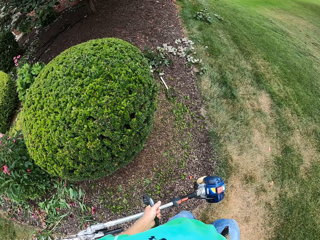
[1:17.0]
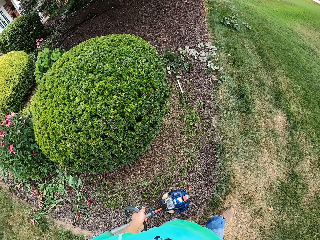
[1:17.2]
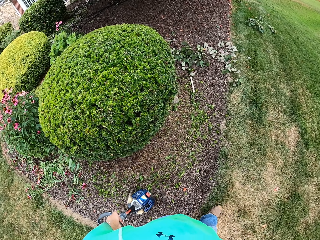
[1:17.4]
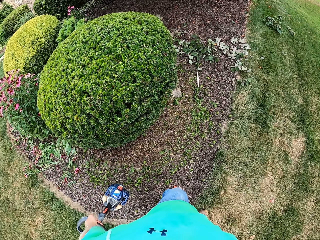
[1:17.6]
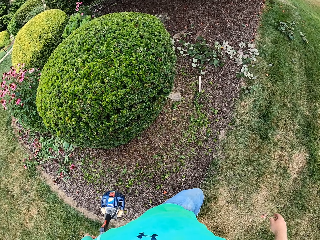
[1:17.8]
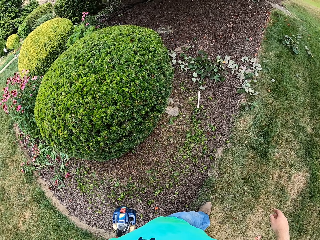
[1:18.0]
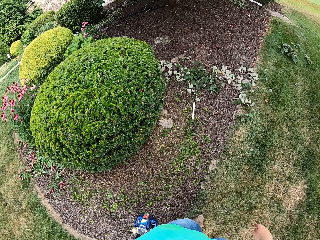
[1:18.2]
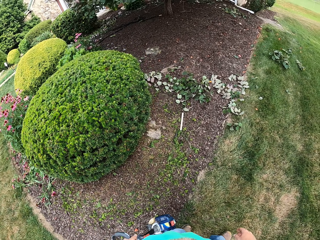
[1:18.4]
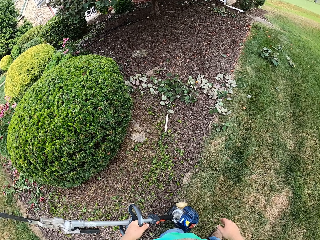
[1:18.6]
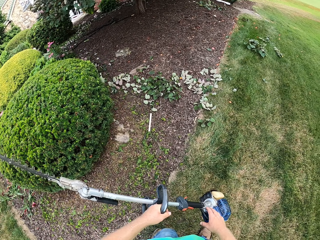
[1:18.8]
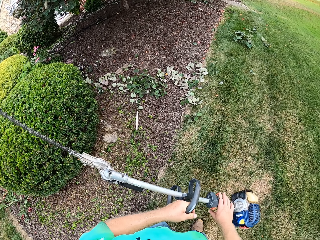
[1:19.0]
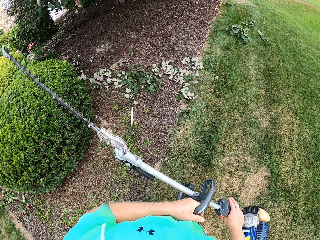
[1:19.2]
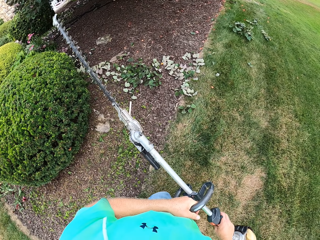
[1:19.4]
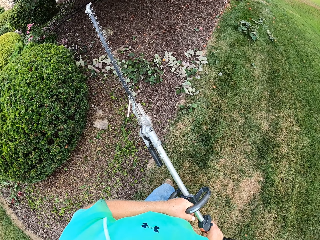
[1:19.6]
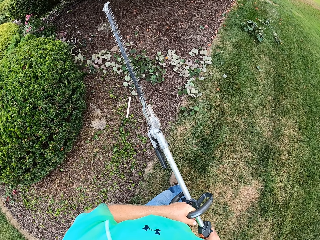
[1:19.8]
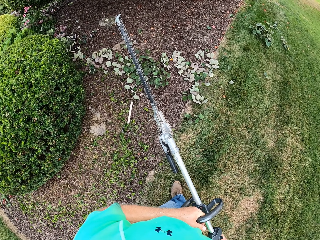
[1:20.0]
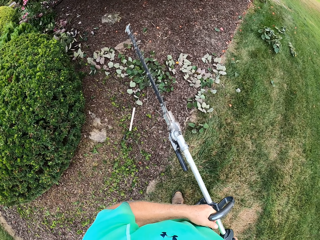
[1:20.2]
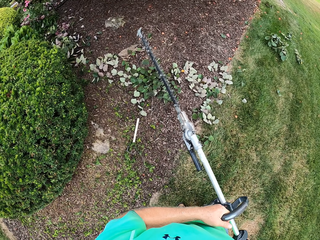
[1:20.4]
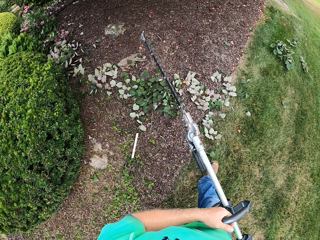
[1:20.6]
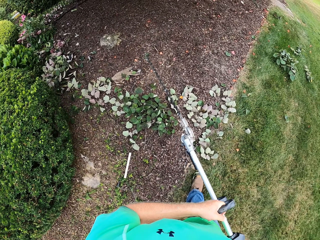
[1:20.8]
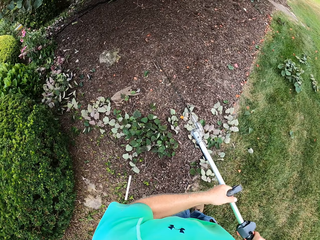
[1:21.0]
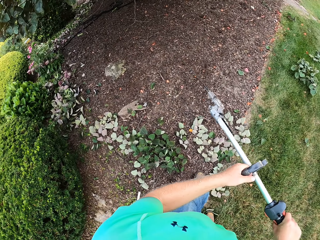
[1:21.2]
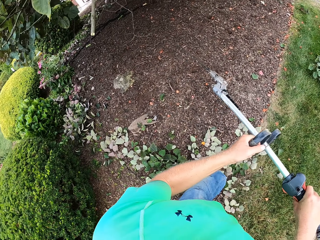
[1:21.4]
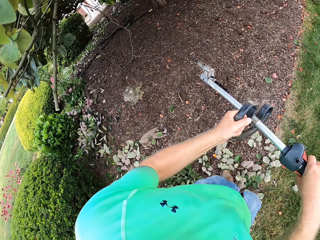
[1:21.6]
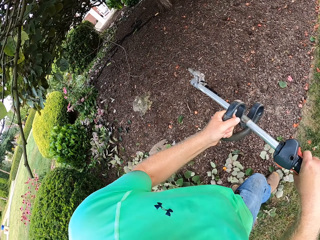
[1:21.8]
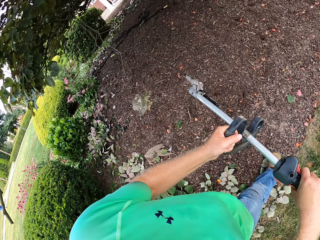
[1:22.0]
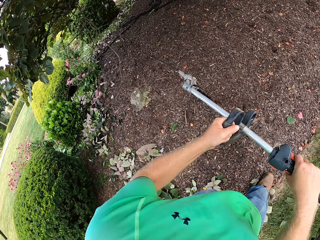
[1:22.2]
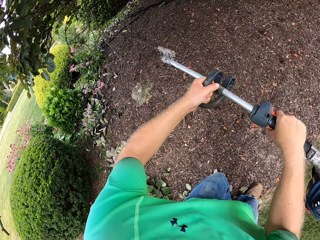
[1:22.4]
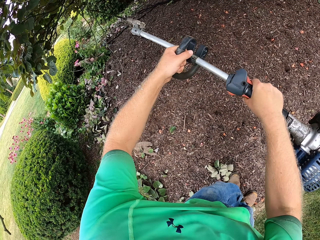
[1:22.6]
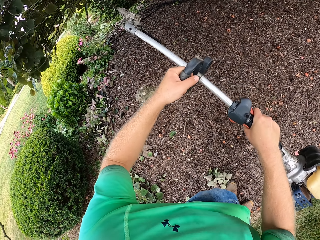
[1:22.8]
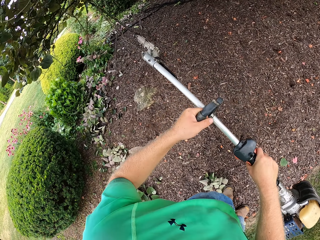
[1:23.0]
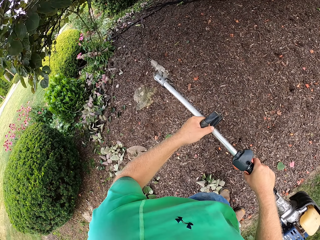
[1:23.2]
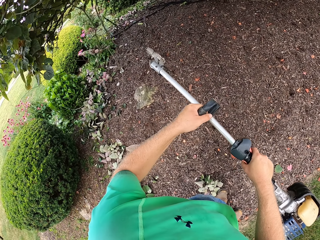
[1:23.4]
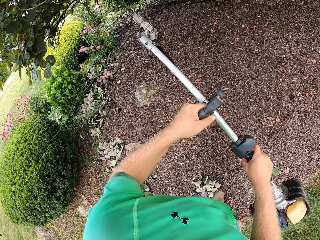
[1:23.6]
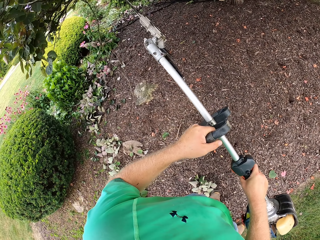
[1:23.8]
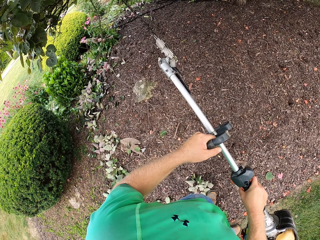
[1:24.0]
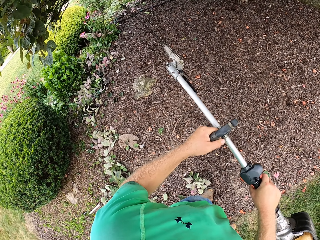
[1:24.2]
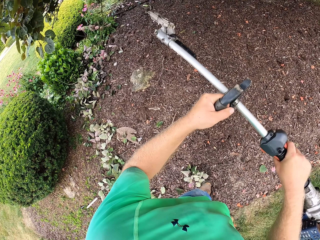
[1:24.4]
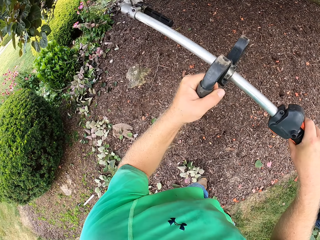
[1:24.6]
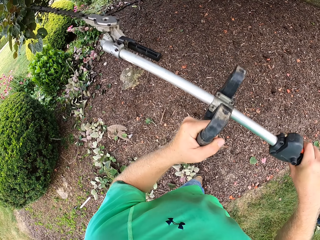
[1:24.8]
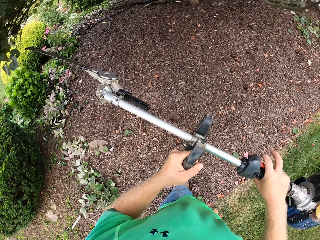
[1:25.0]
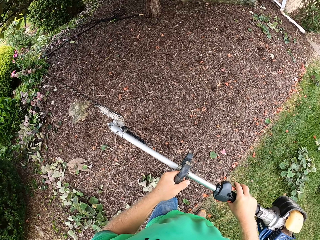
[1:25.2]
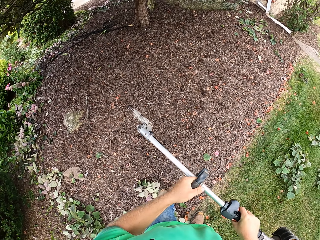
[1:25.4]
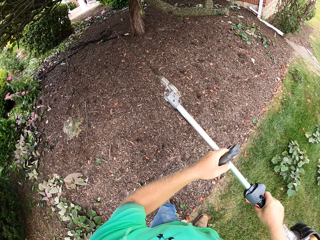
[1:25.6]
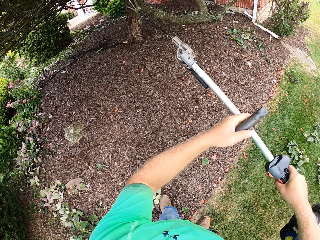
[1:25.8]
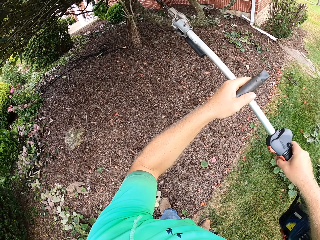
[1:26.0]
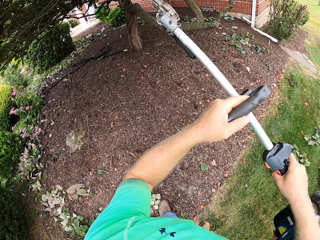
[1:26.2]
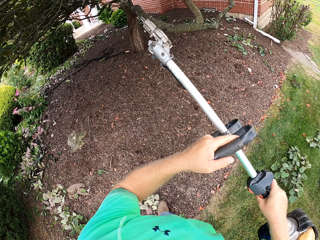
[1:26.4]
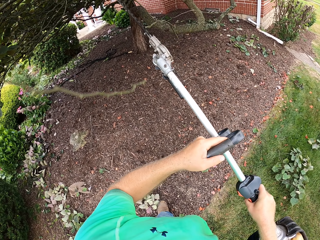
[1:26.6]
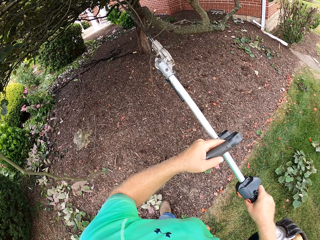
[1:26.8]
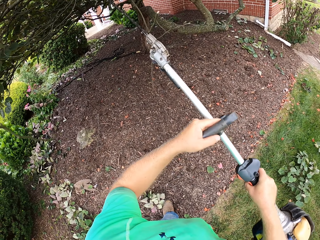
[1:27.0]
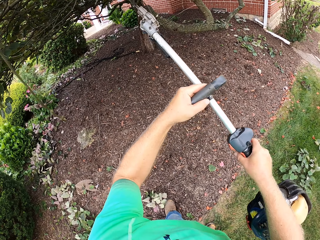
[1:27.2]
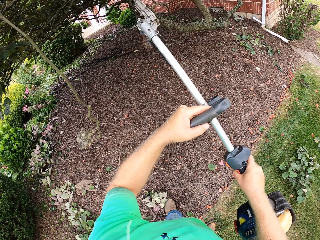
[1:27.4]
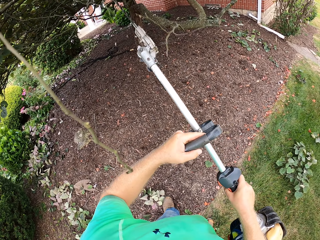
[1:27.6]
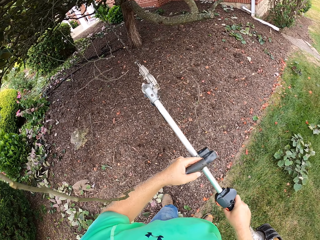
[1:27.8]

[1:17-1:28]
The camera wearer holds the hedge trimmer in his left hand with both hands. He trims a tree with the hedge trimmer in both hands.

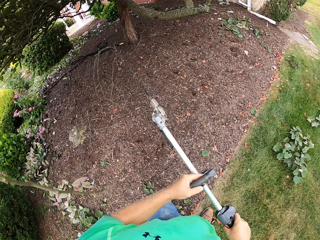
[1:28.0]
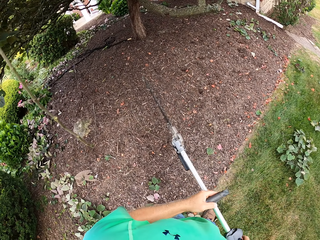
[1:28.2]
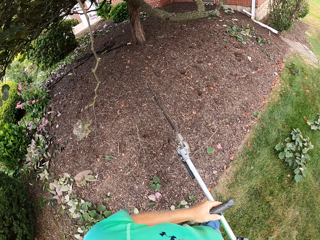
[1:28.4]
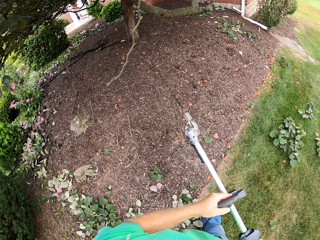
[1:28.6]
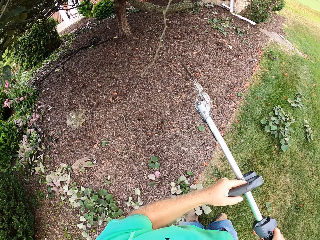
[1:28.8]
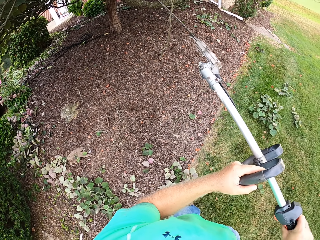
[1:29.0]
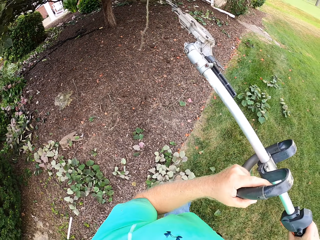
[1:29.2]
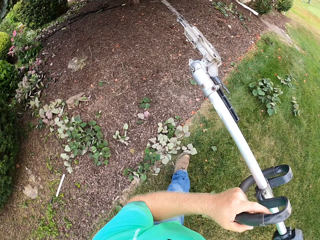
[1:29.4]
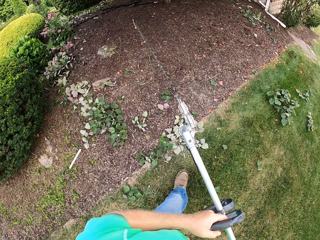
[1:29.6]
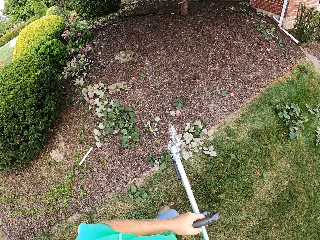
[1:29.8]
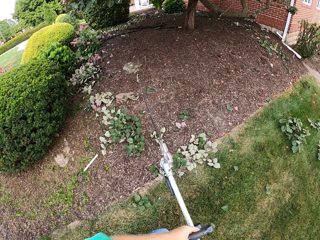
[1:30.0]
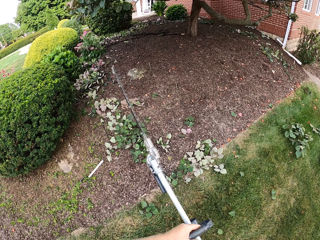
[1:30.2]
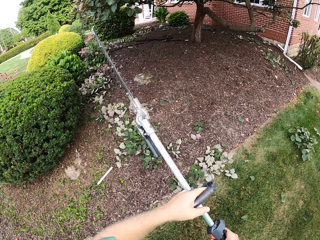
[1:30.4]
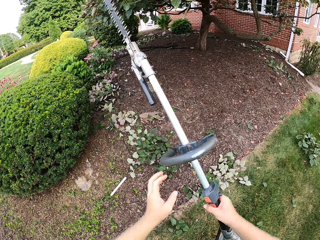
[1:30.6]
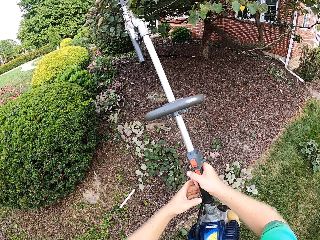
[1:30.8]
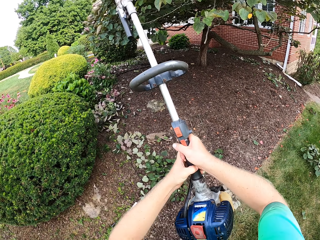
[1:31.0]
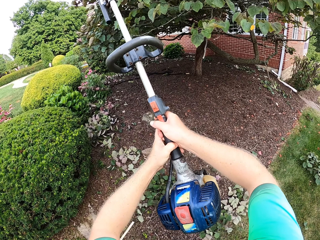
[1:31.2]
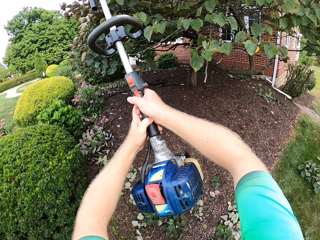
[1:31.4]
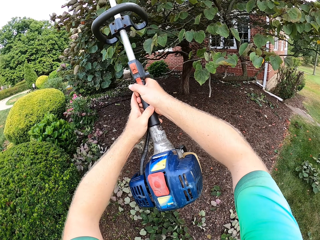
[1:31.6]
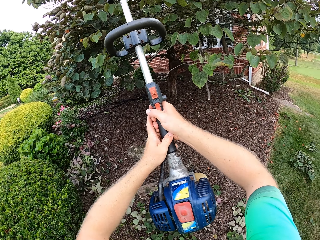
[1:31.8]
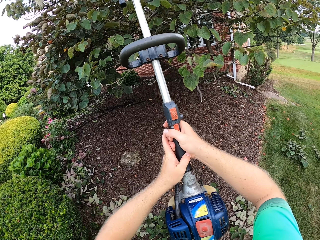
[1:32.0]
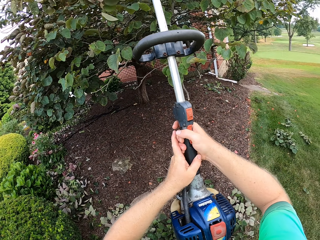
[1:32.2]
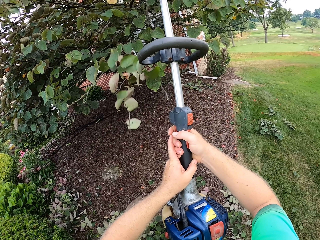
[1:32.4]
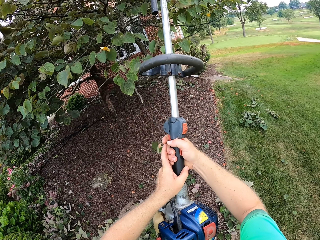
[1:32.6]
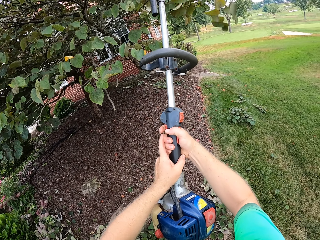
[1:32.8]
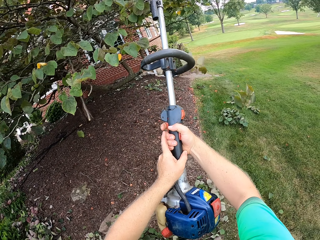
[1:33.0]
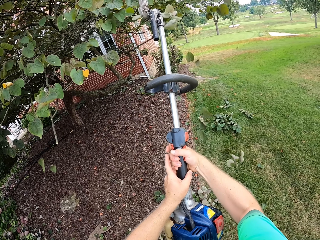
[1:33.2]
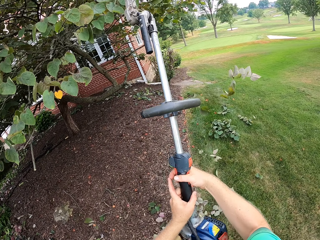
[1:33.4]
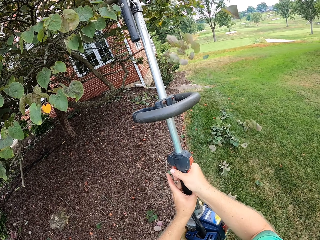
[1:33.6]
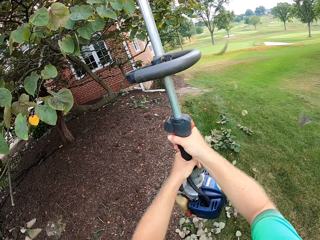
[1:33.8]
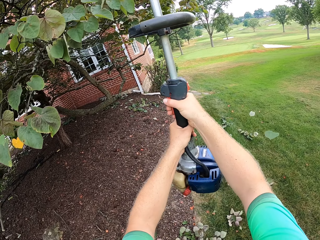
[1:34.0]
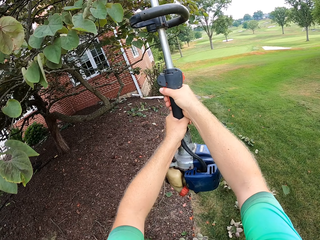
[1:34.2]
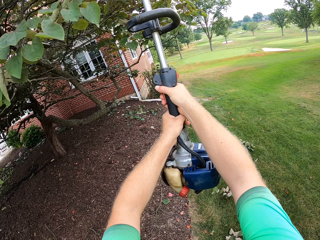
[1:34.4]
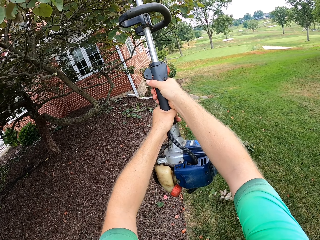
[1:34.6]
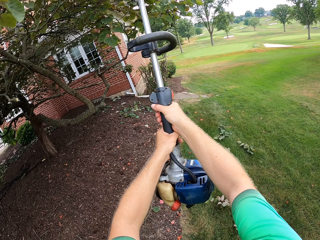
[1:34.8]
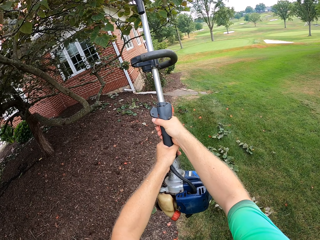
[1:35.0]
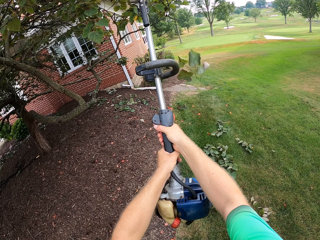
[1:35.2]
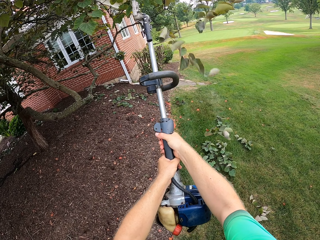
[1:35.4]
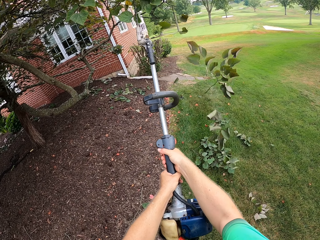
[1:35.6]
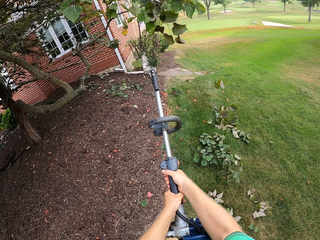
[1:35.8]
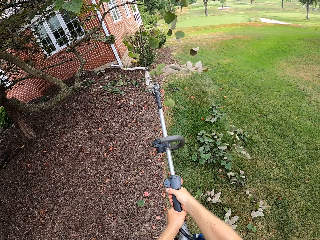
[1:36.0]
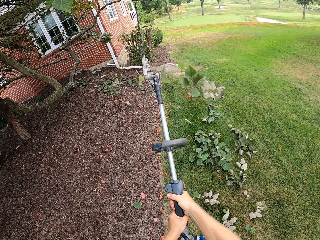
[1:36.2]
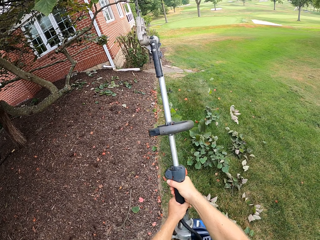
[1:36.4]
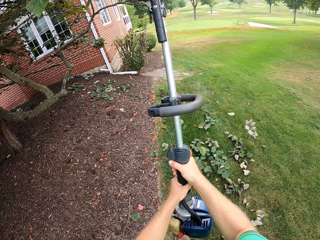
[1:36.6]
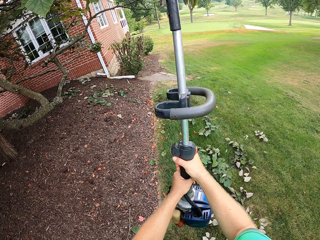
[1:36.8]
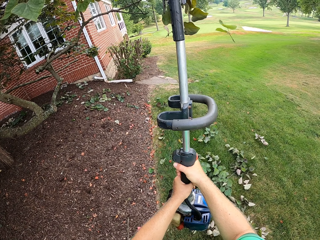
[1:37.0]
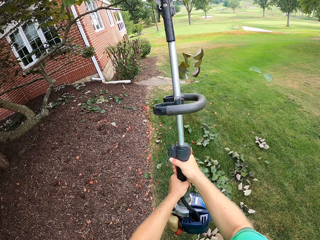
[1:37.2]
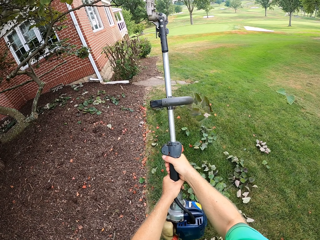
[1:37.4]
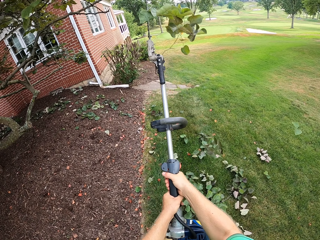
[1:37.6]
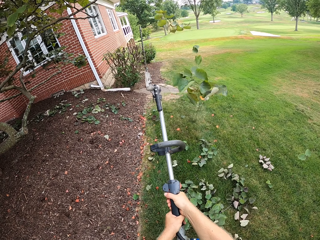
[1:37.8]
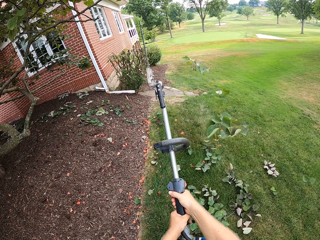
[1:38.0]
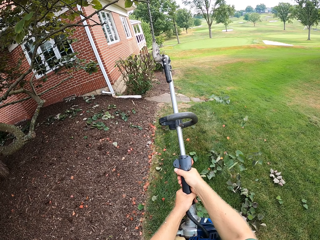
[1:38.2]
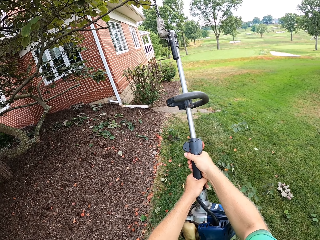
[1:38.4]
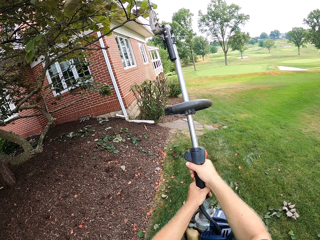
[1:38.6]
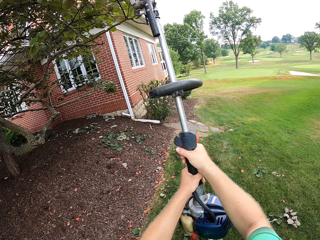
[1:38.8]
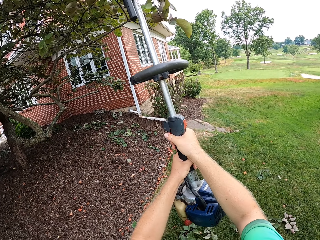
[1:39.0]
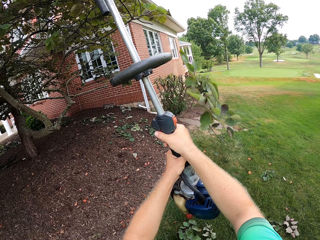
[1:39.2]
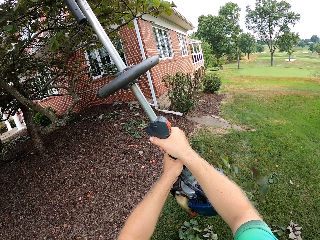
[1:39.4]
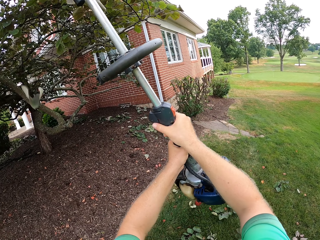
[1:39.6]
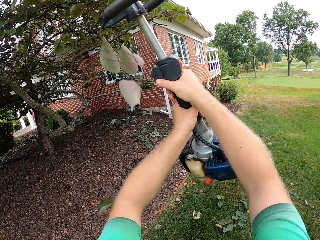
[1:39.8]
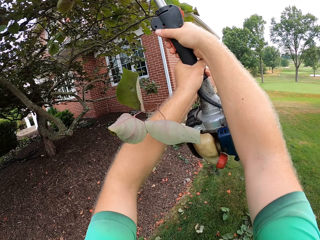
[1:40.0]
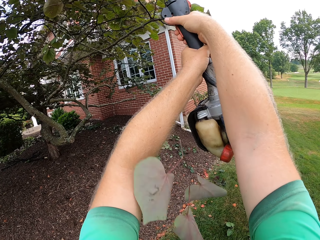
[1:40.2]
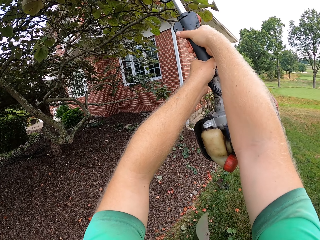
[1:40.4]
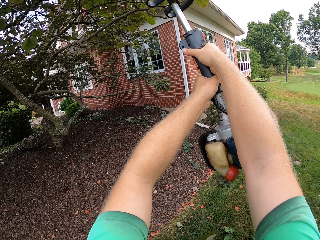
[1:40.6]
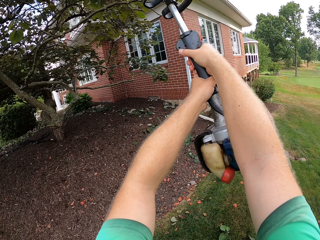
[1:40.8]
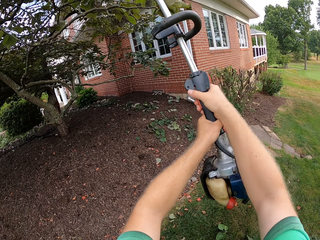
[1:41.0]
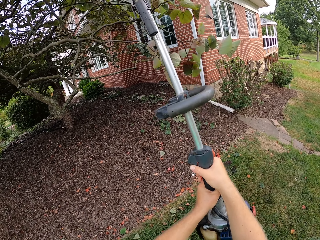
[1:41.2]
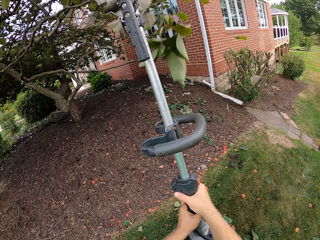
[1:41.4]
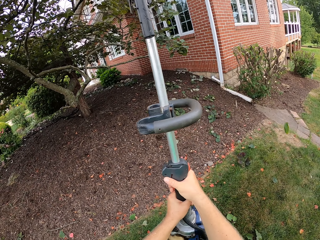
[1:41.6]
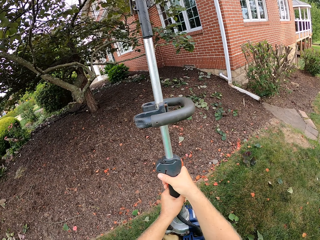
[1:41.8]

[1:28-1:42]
The camera wearer repositions his left hand on the hedge trimmer.
